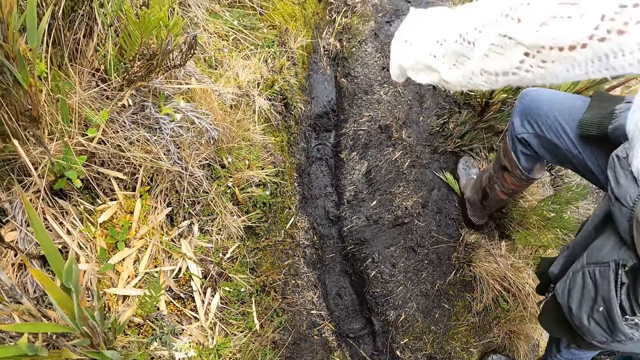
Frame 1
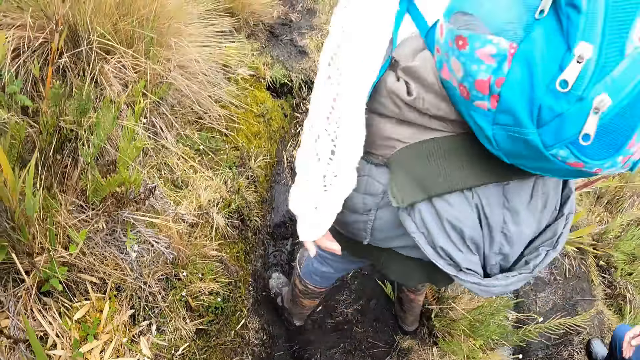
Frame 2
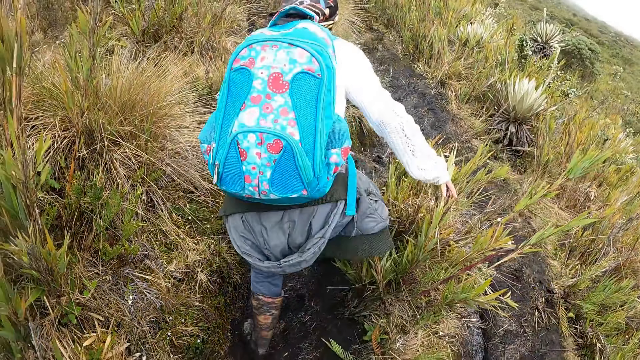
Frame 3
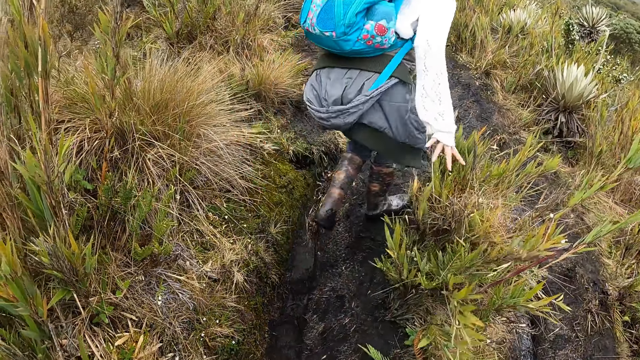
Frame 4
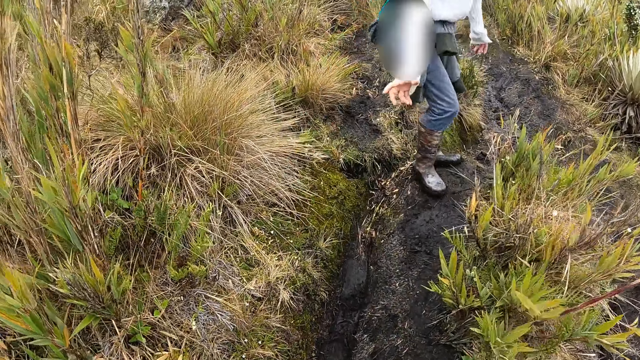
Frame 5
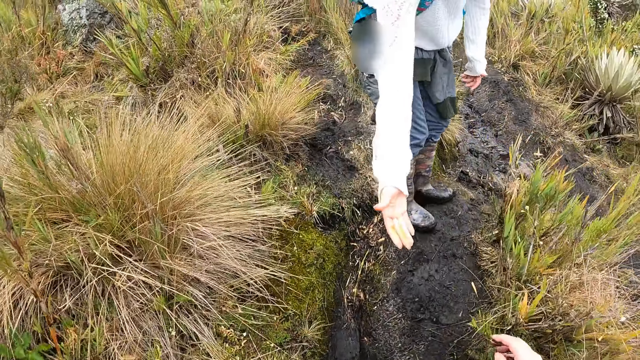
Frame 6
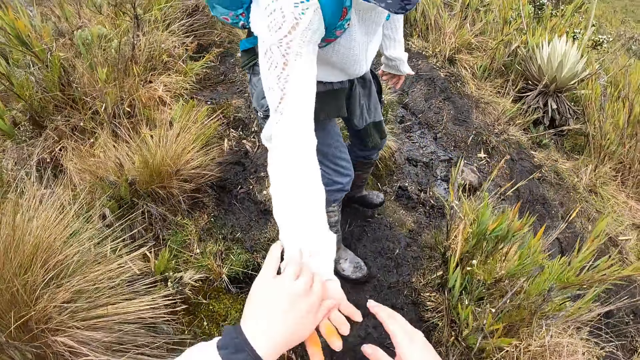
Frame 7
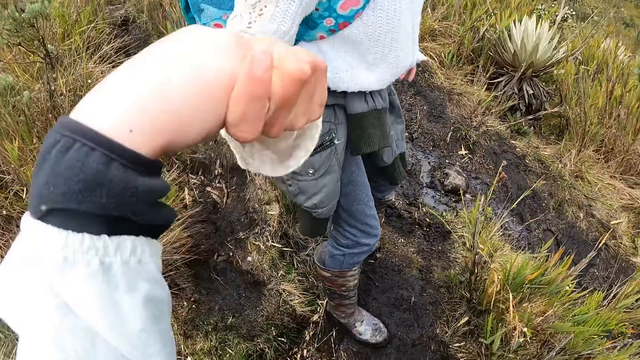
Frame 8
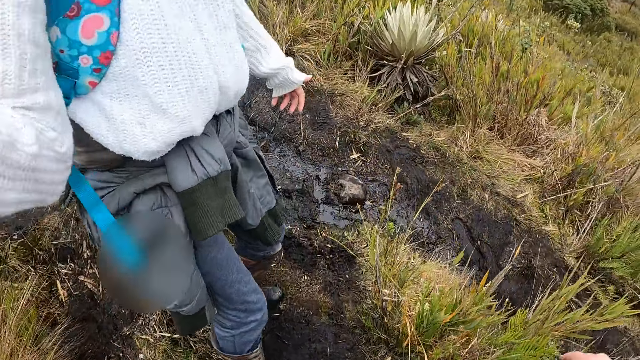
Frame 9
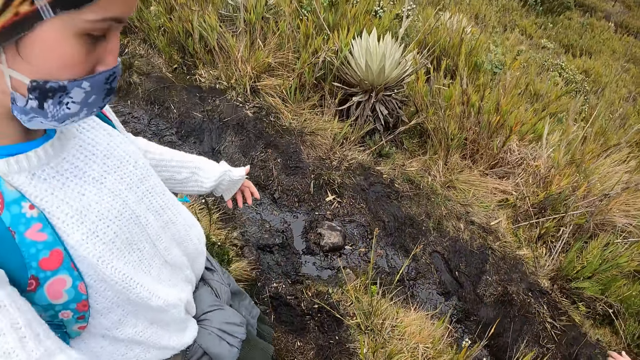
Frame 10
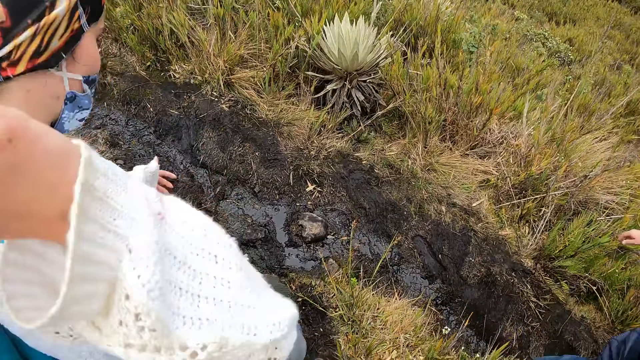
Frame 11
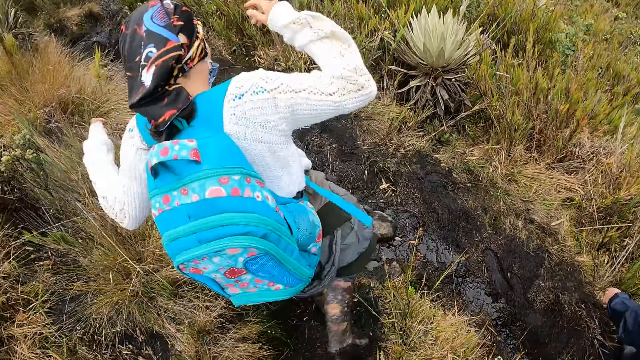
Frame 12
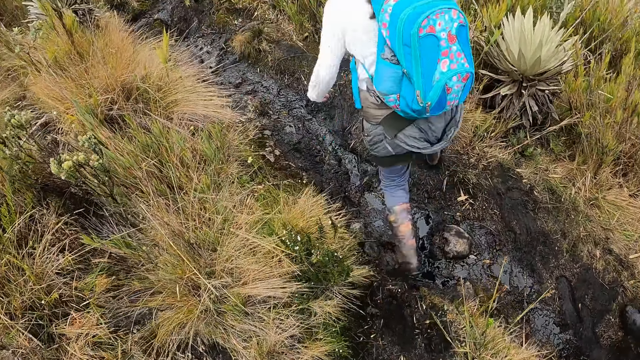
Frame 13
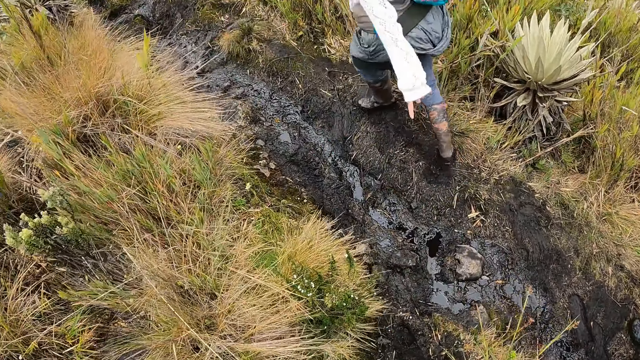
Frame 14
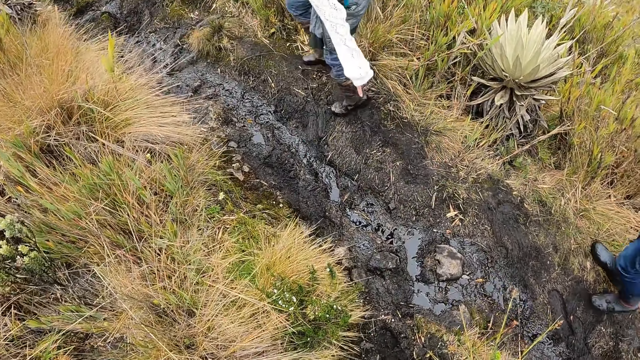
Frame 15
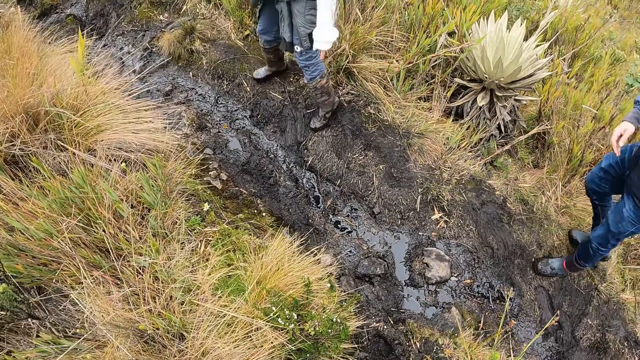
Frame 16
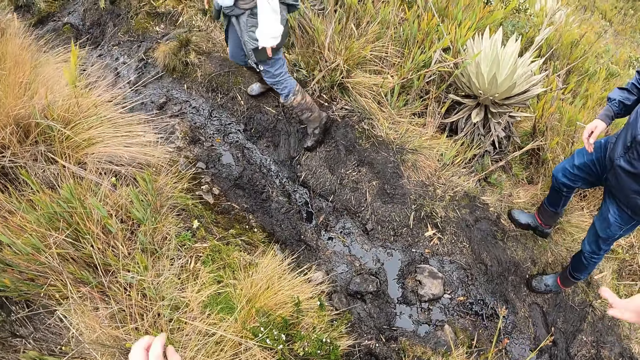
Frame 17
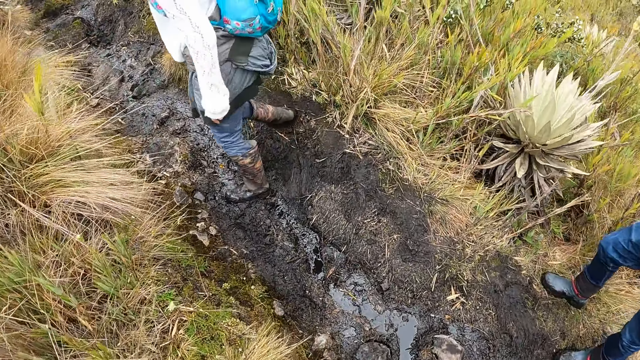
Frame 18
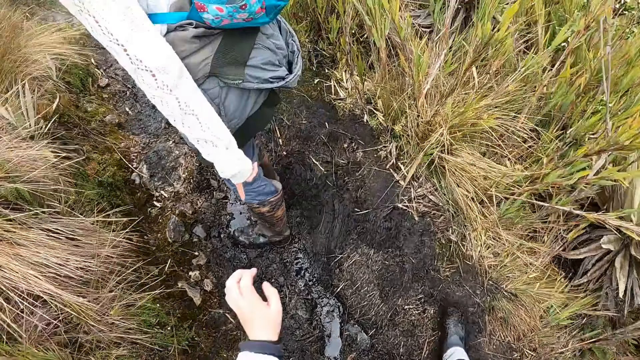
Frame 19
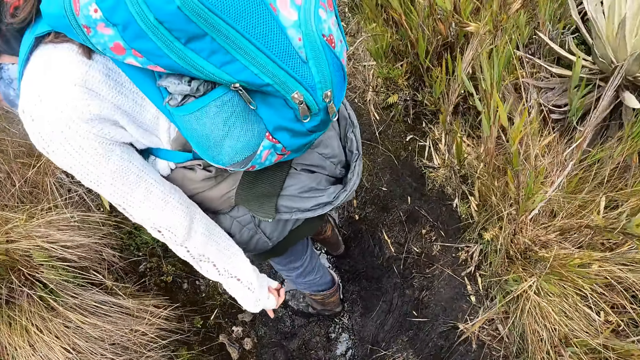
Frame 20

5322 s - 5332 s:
The woman pulls the camera wearer up with her right hand. The camera wearer holds the hand of the woman.

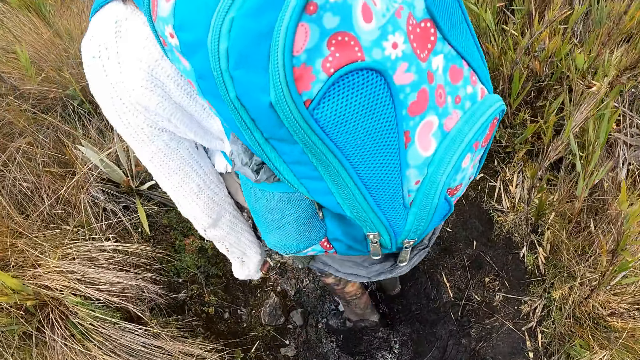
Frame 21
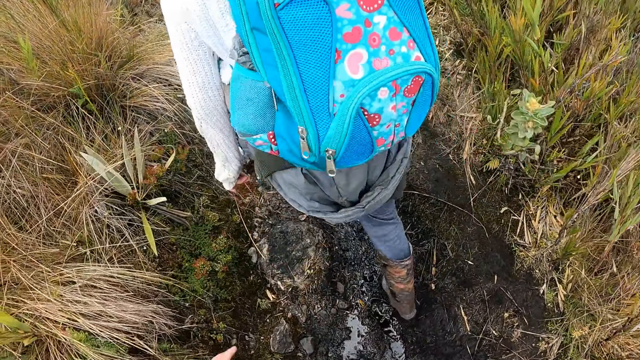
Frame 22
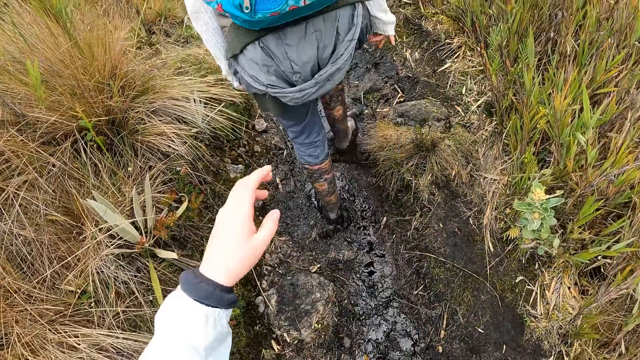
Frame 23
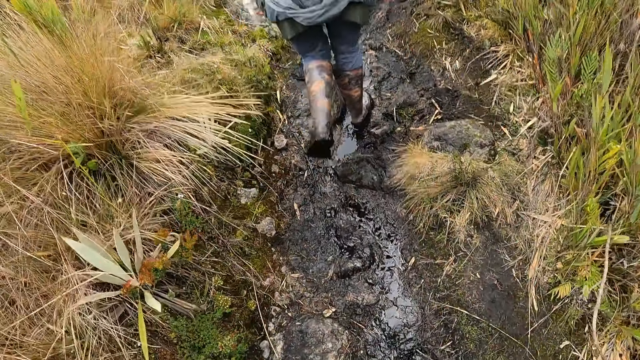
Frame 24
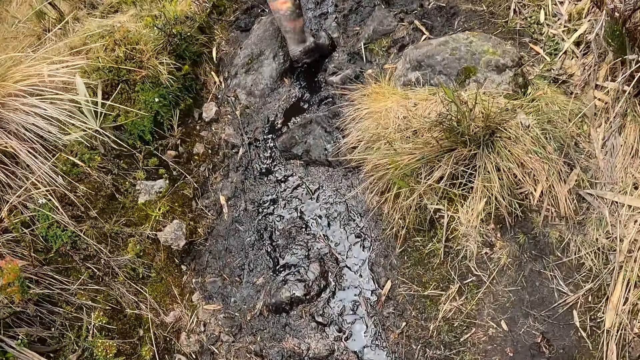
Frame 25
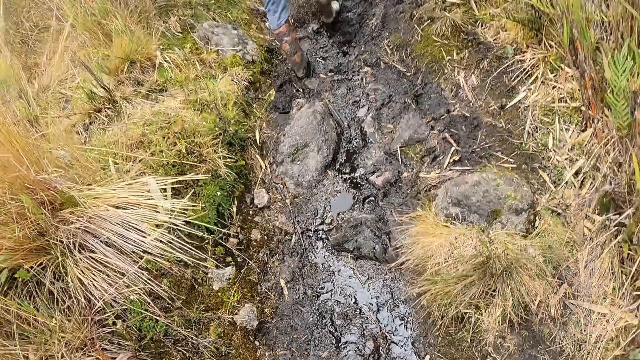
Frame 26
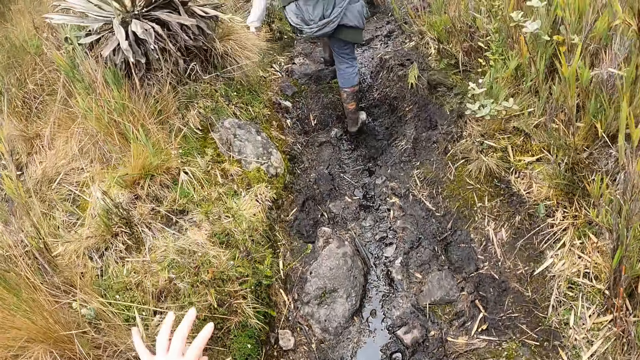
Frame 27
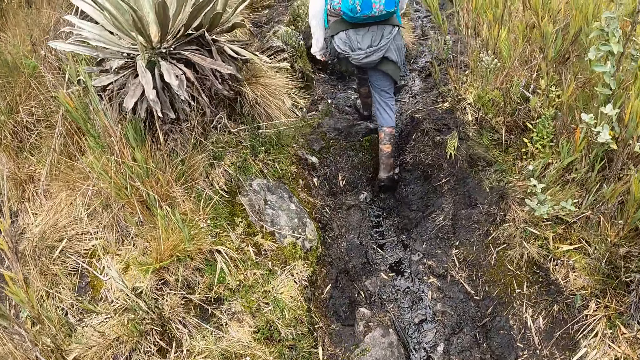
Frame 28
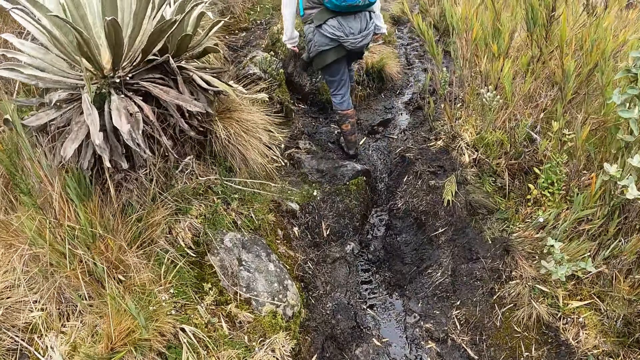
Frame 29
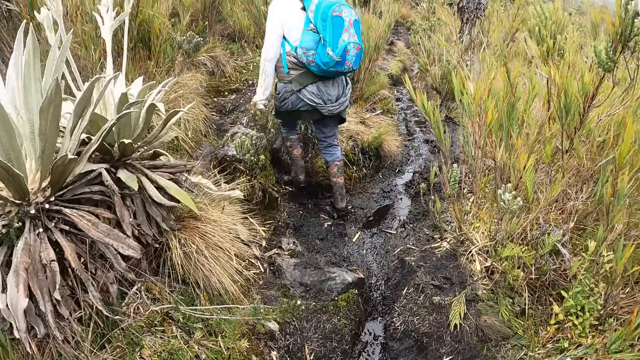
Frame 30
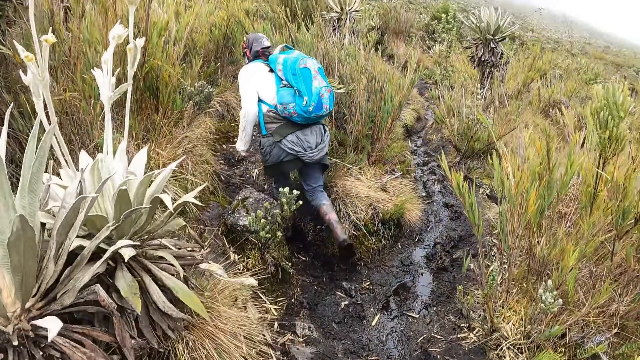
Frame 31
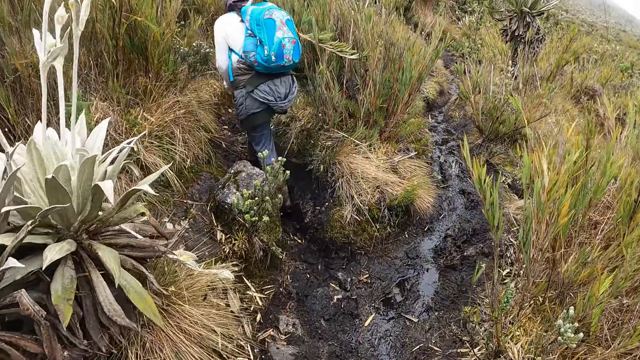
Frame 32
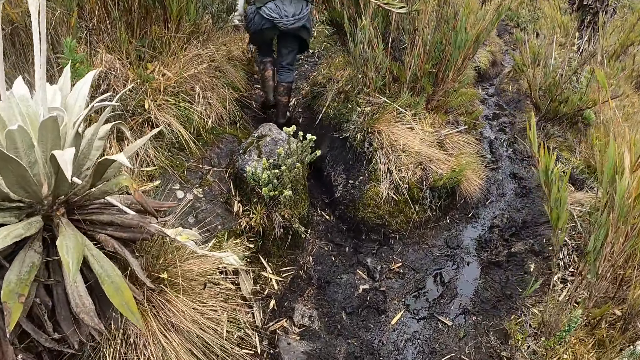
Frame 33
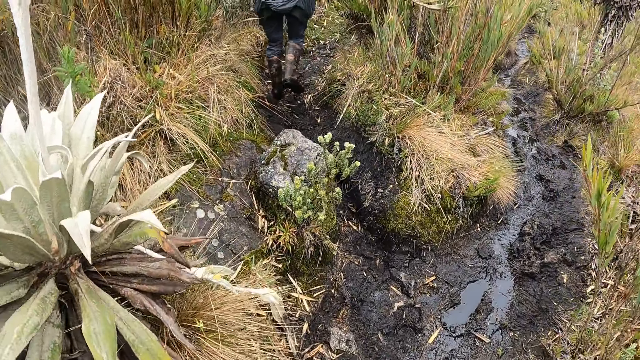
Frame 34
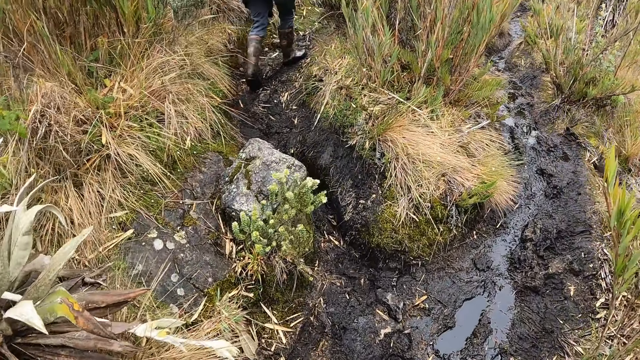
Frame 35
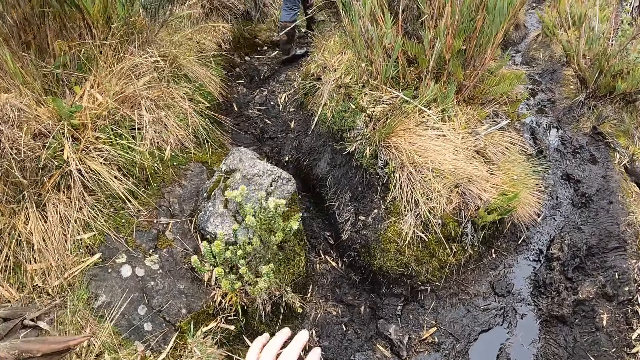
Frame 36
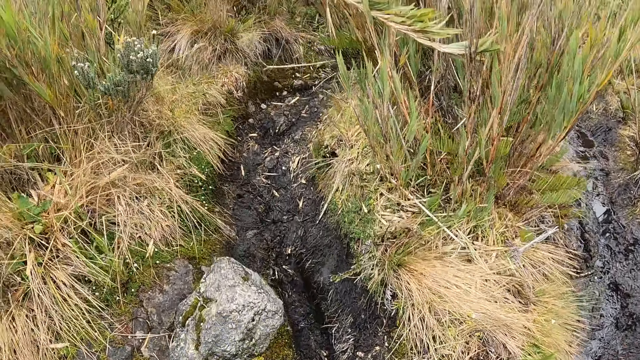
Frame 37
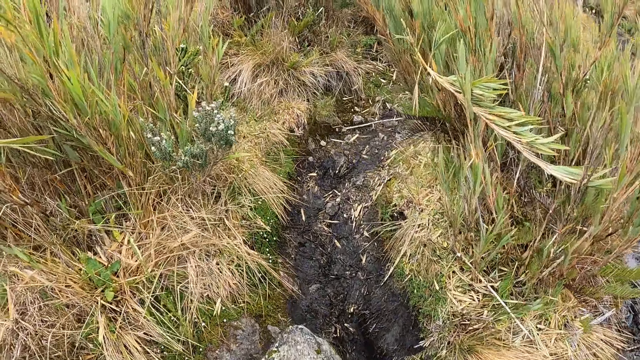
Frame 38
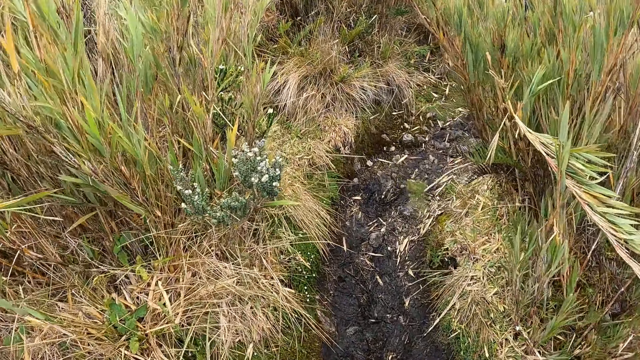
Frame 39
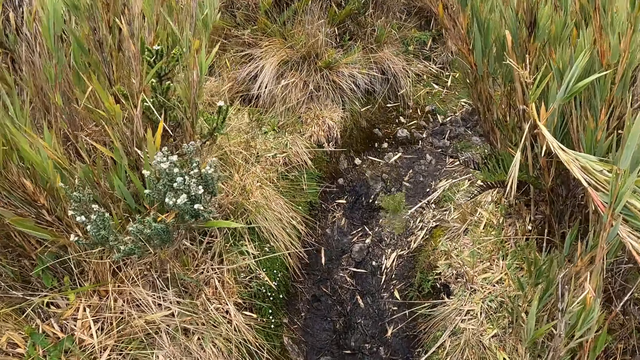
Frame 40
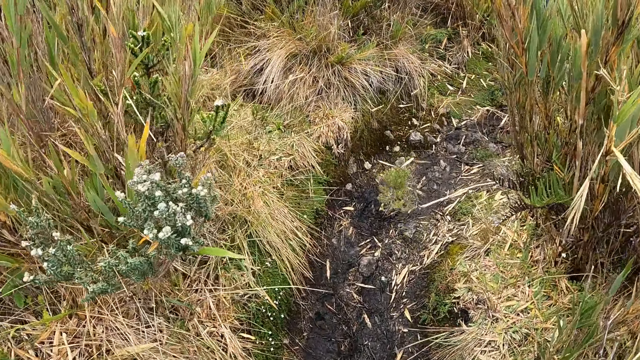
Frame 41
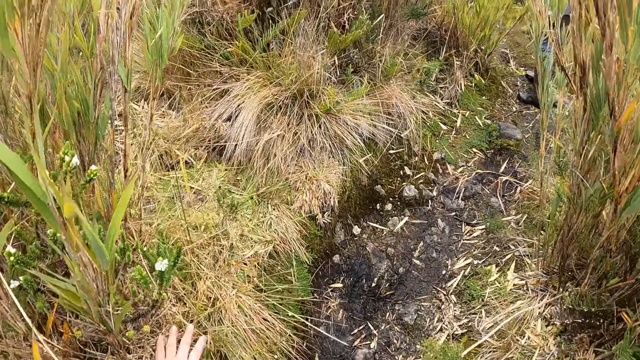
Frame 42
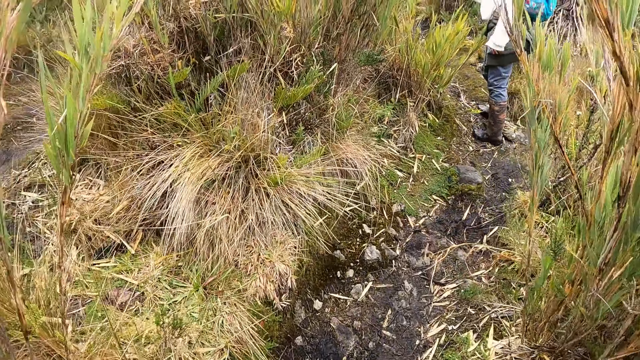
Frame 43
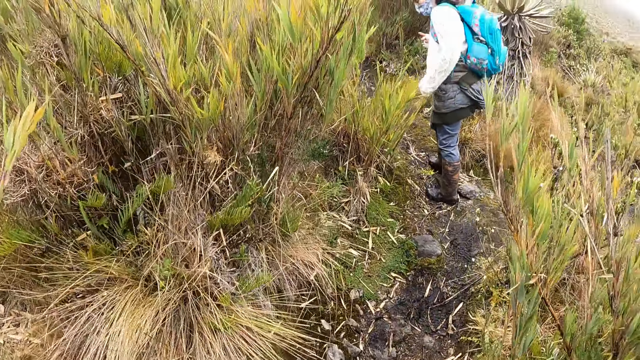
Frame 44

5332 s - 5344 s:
The camera wearer looks around.
